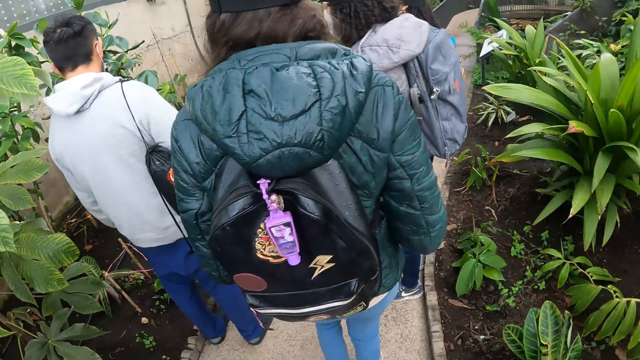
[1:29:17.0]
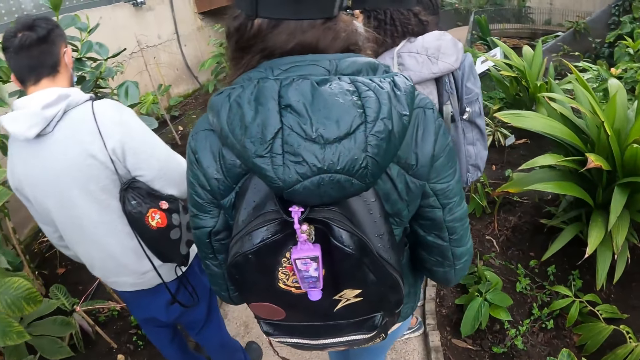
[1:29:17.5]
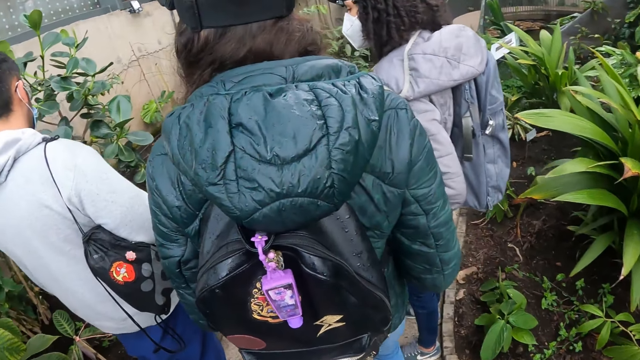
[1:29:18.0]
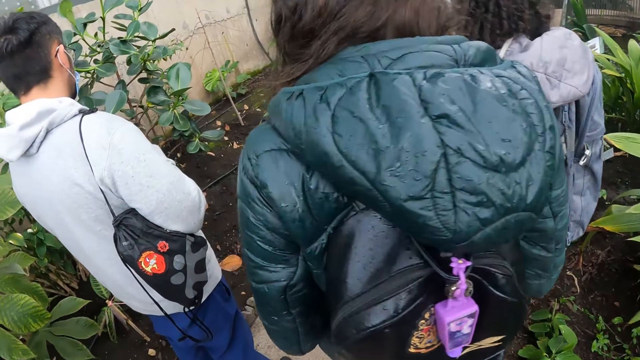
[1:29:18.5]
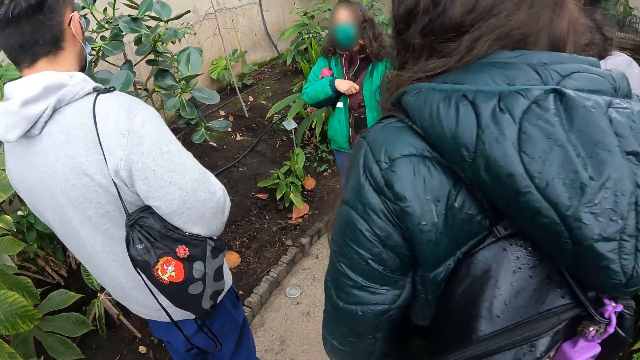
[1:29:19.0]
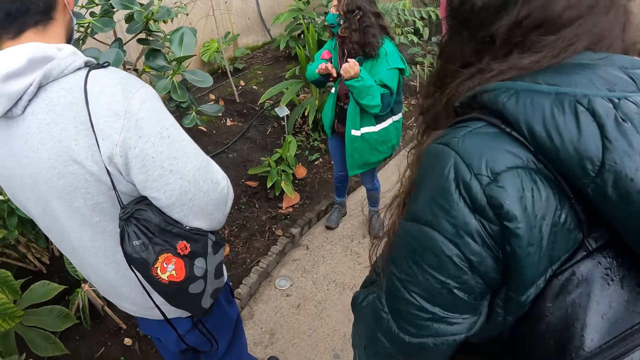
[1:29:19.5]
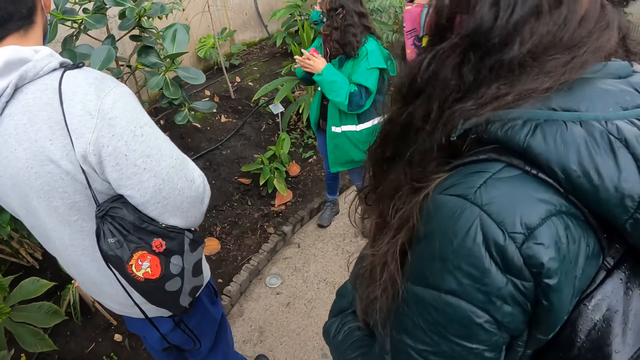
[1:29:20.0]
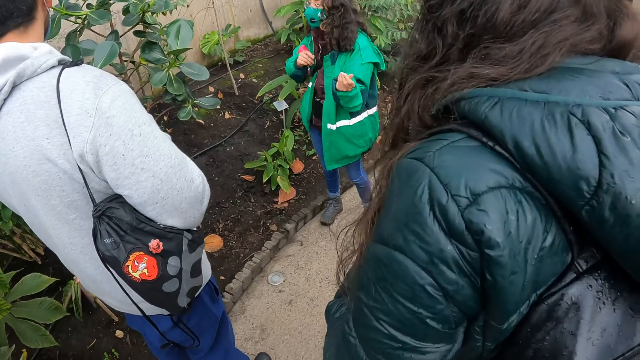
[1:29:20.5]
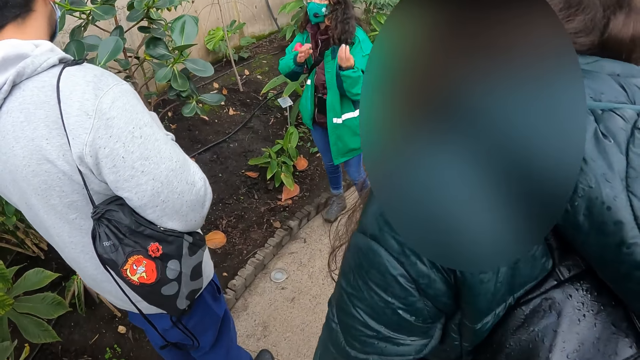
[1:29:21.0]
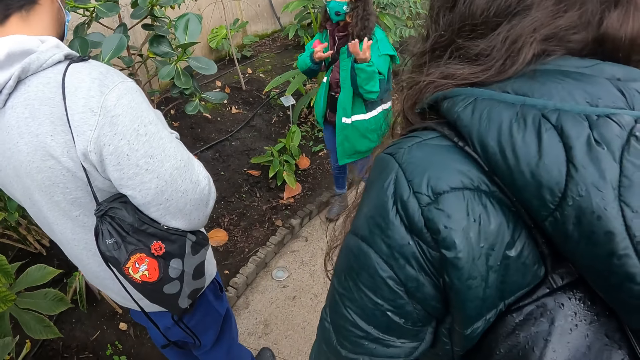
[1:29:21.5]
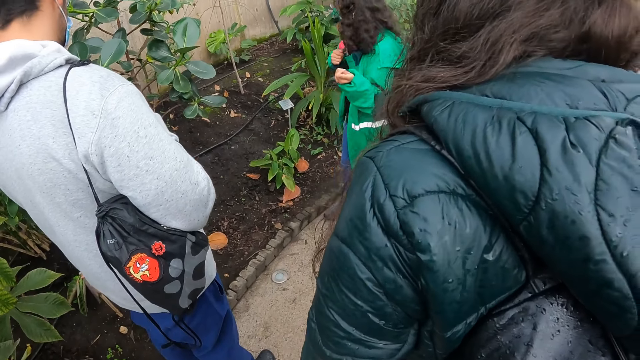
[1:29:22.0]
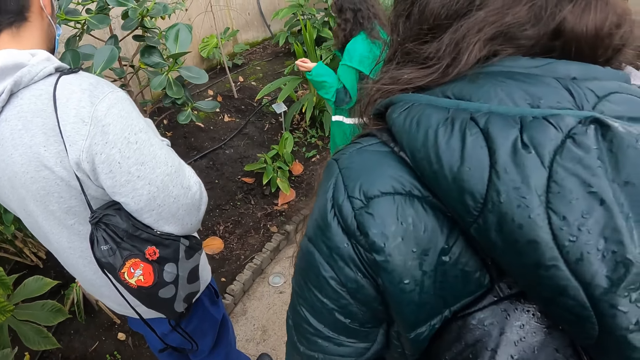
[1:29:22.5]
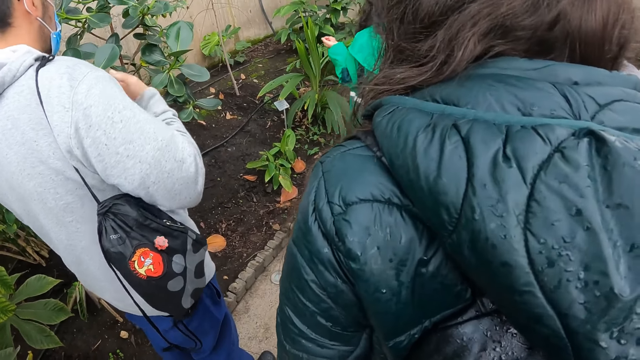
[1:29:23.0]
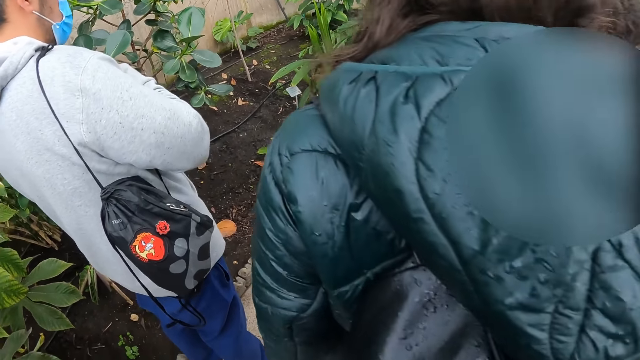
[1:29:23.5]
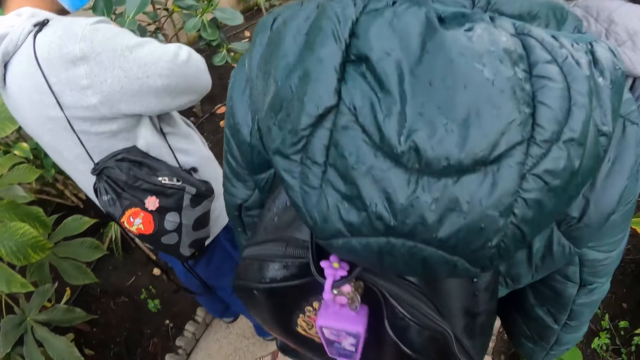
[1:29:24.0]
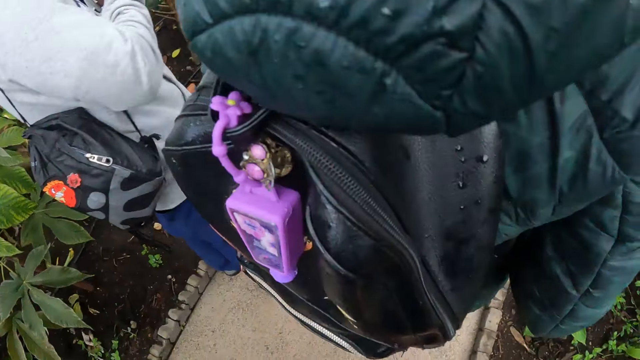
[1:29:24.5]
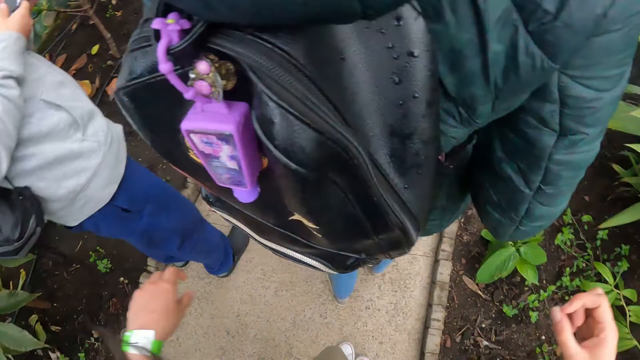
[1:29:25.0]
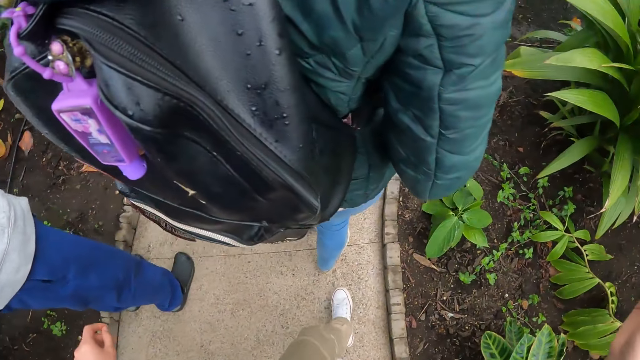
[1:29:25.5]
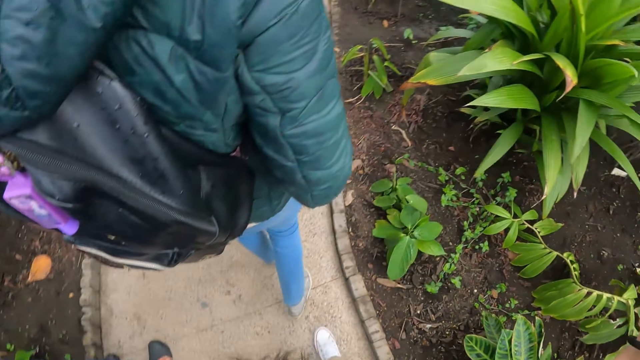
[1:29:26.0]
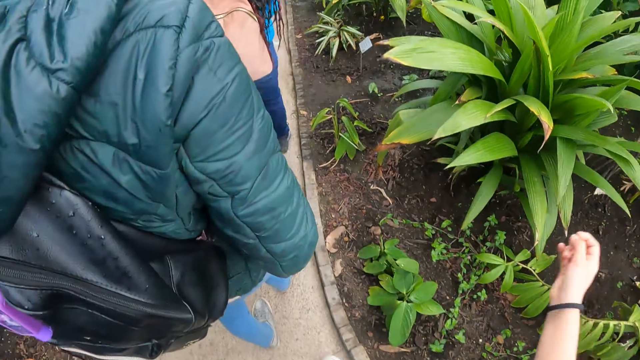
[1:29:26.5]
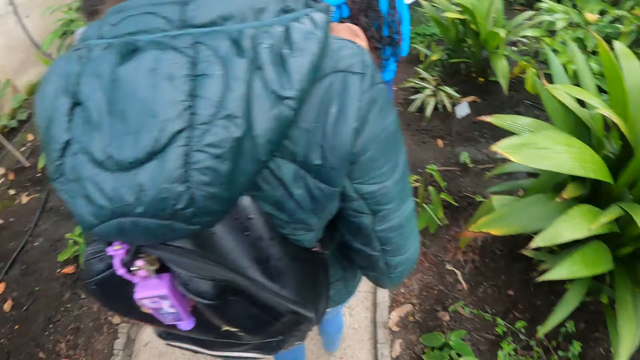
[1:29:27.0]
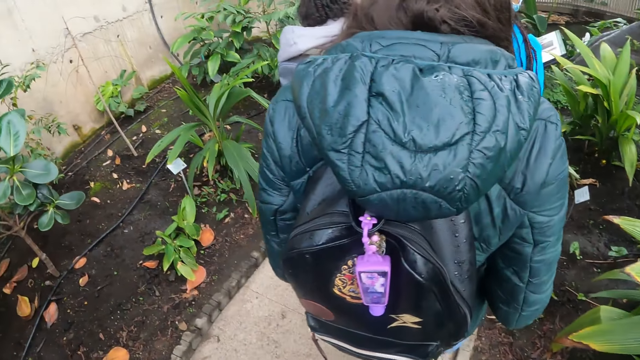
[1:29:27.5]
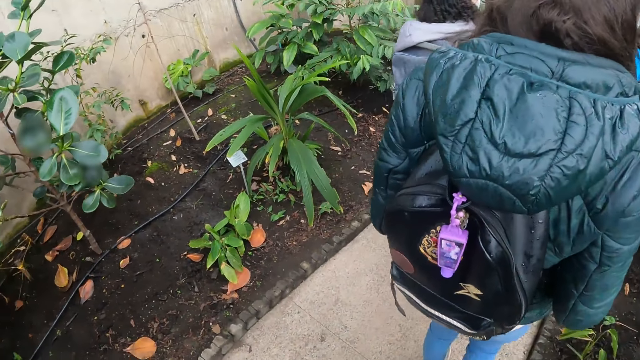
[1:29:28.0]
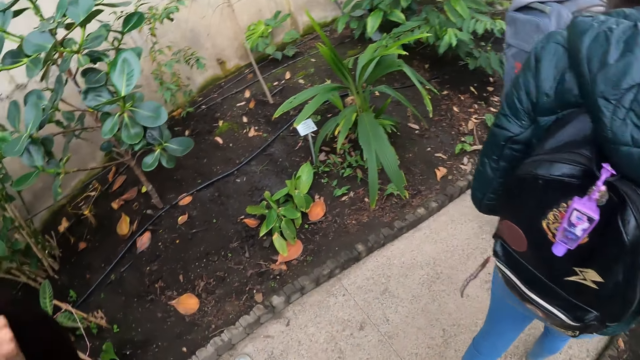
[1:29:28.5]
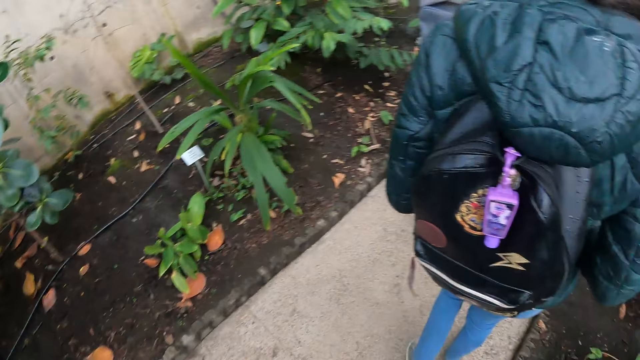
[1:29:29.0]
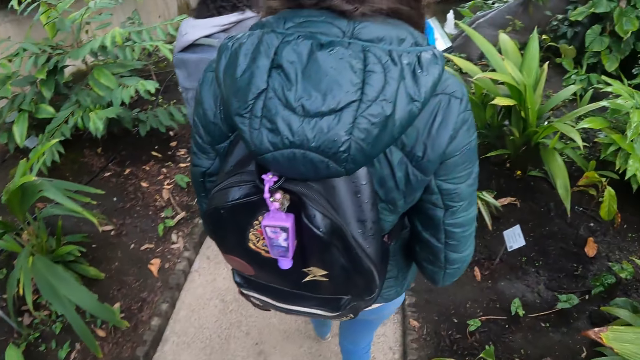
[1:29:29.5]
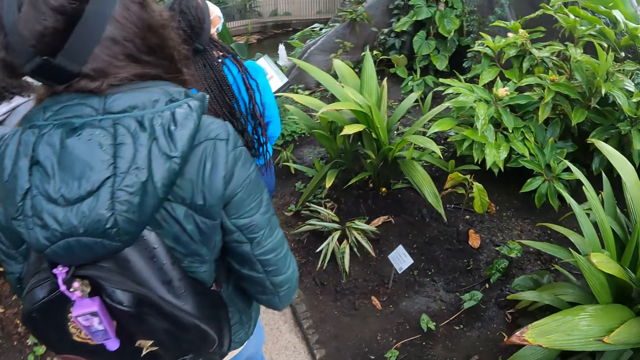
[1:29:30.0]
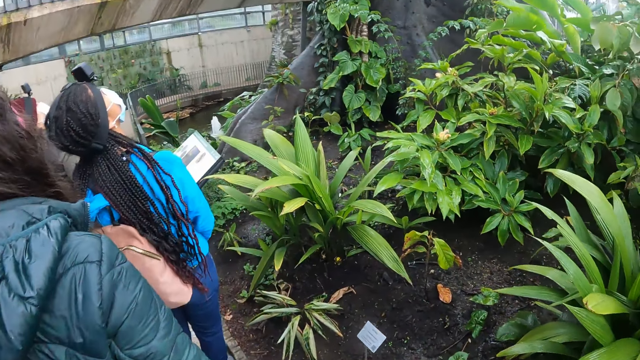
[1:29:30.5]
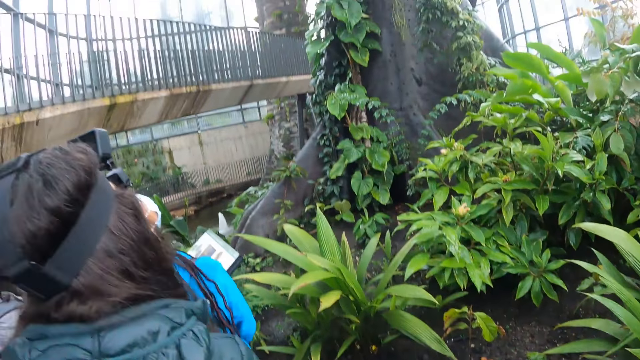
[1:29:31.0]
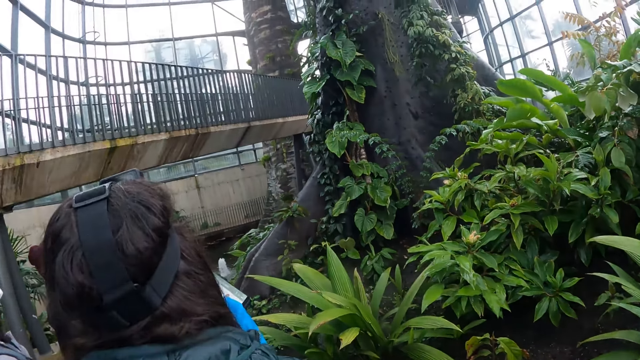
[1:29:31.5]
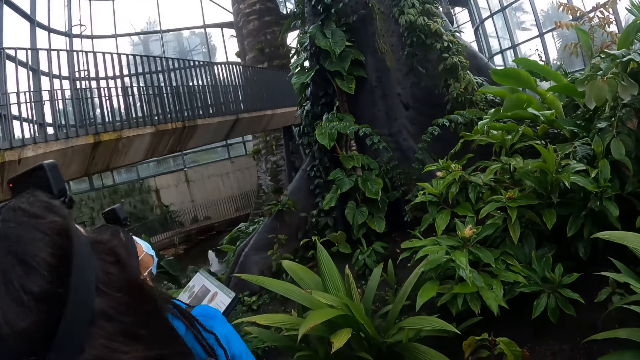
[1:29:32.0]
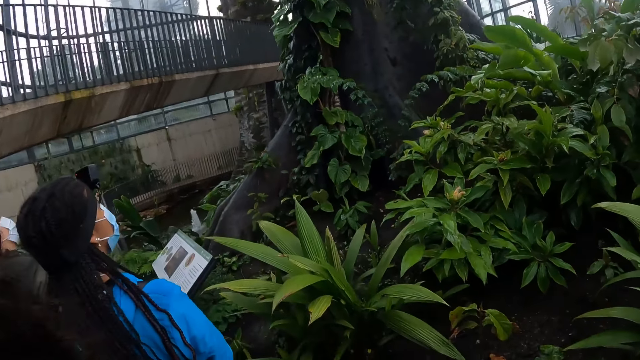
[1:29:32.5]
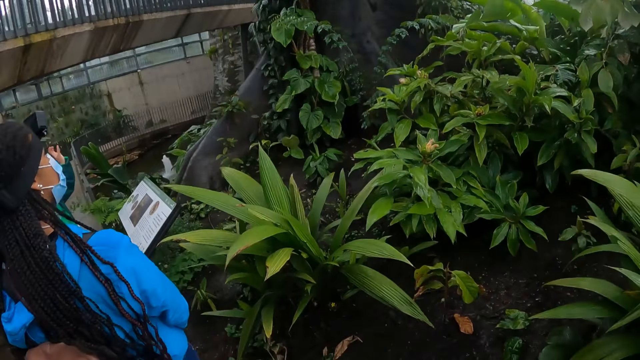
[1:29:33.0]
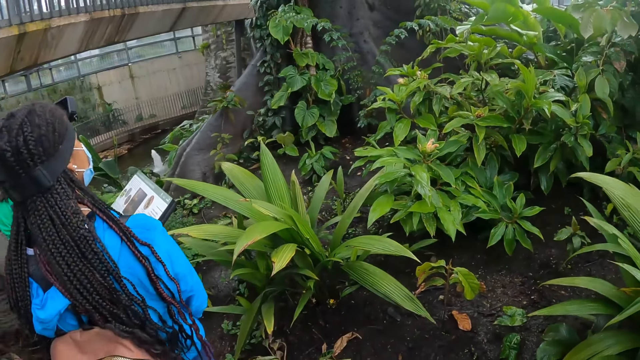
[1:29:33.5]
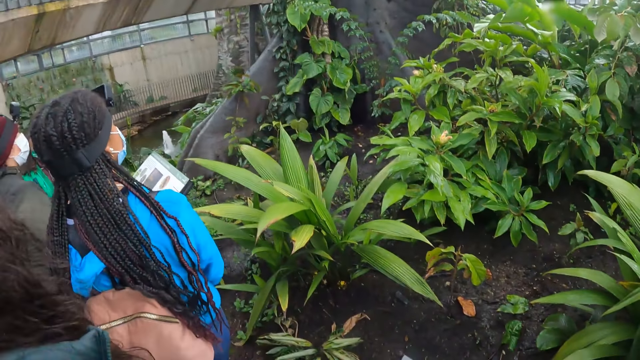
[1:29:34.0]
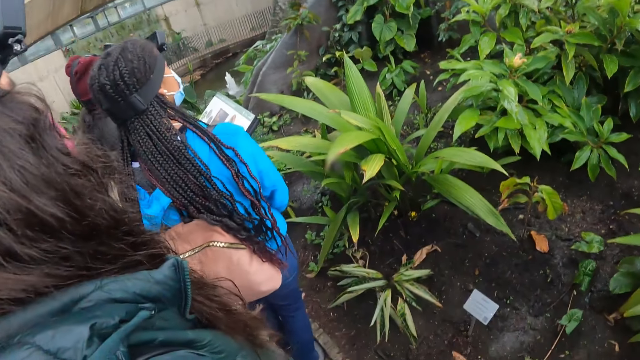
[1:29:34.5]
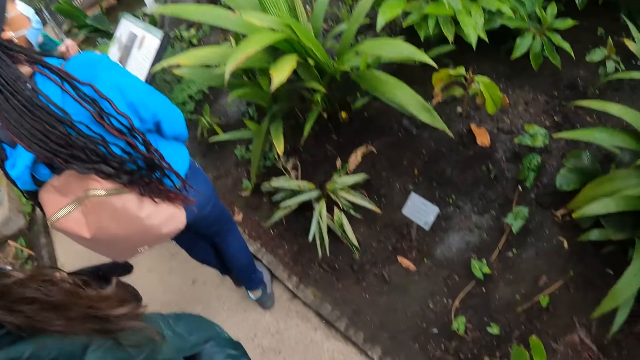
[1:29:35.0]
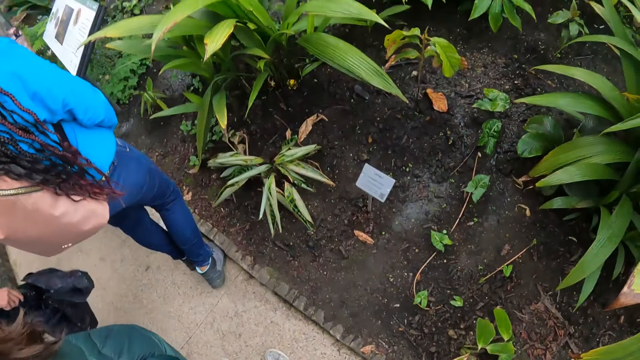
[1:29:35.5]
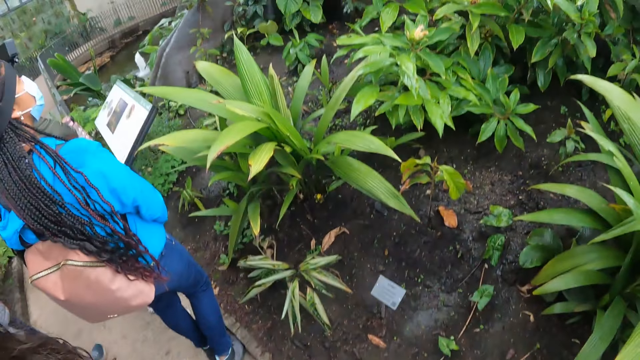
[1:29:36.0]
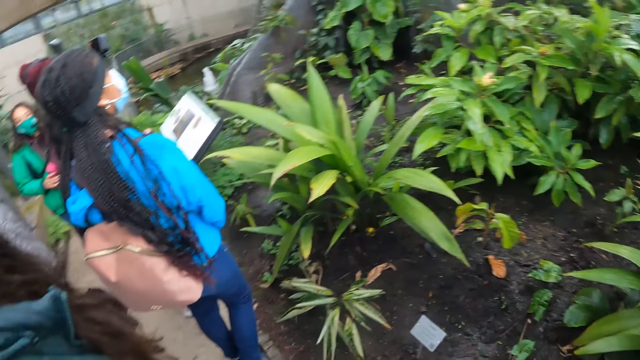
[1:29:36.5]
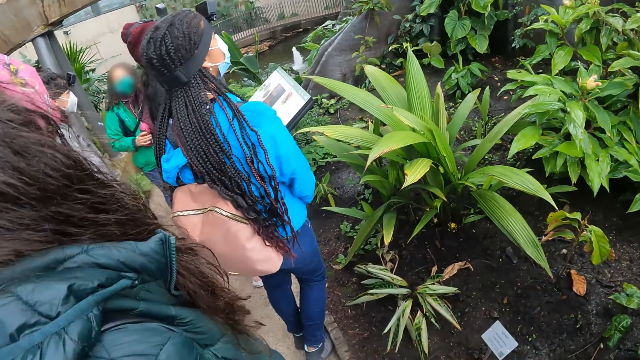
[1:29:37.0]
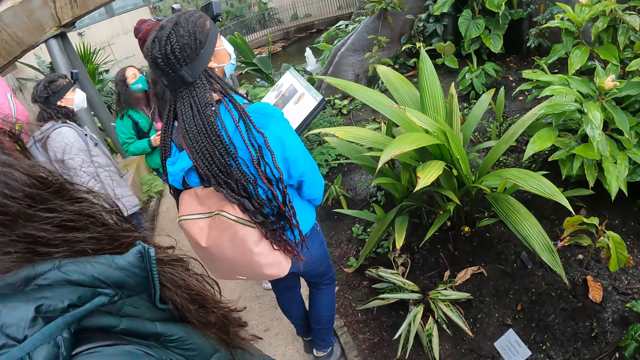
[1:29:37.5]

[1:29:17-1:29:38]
The tour guide holds the water bottle in his right hand. The tour guide interacts with the camera wearer and the group of people. A woman walks along the path. The camera wearer walks along the path. Another woman walks along the path. Another woman walks along the path. The camera wearer looks around. The tour guide interacts with the camera wearer and the group of people.
